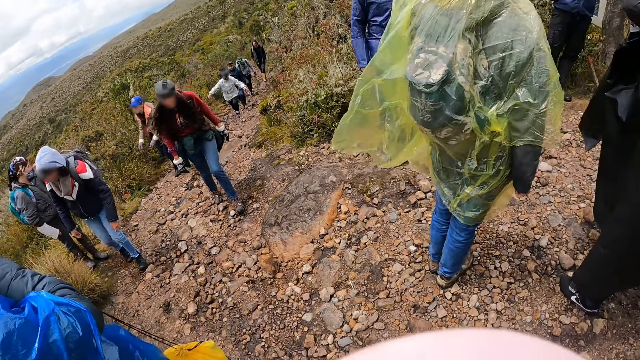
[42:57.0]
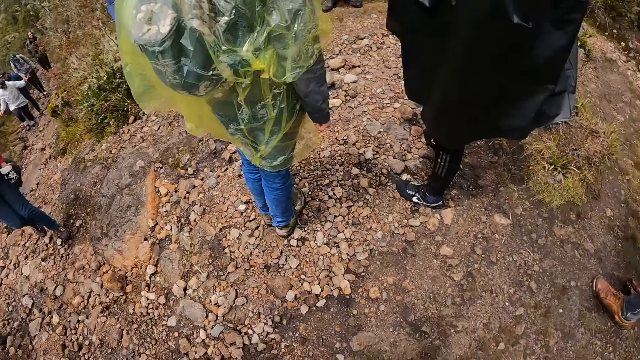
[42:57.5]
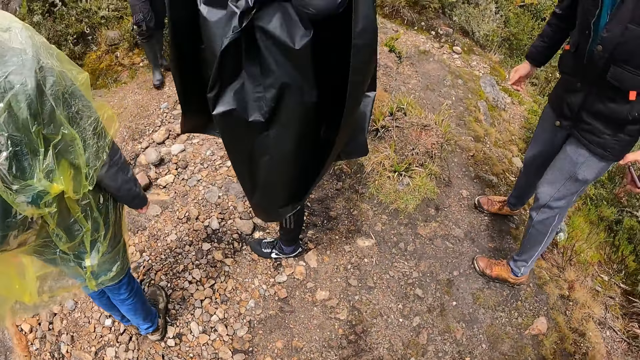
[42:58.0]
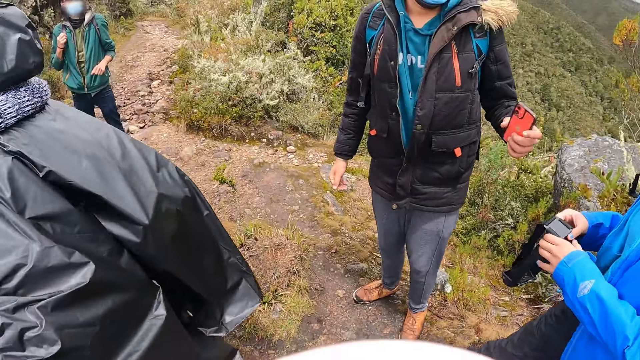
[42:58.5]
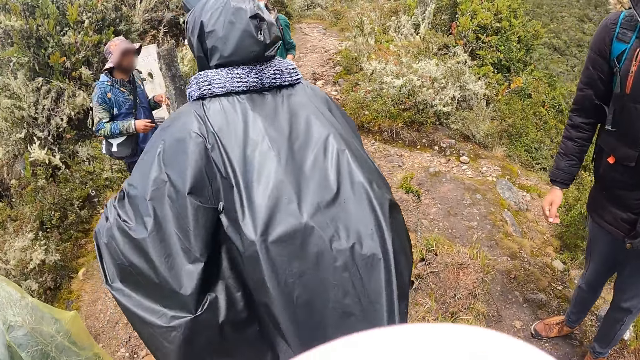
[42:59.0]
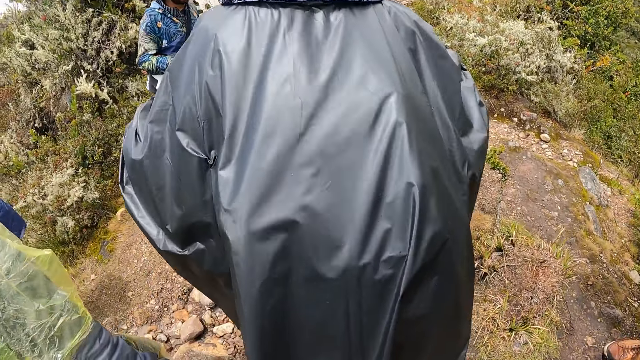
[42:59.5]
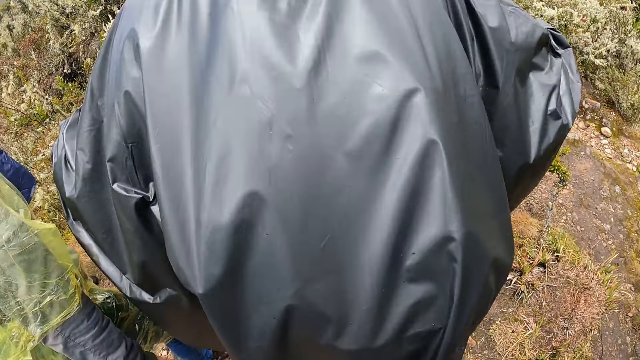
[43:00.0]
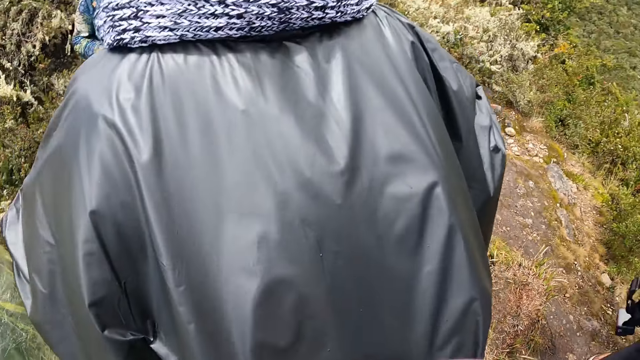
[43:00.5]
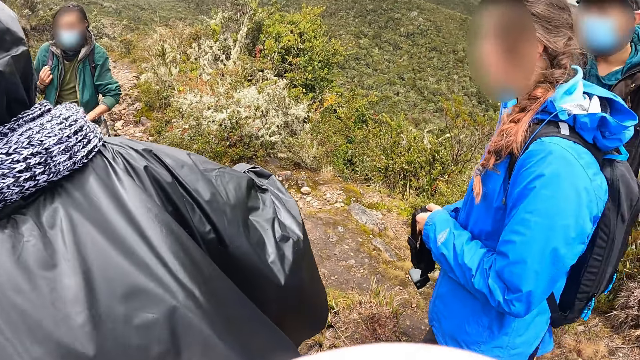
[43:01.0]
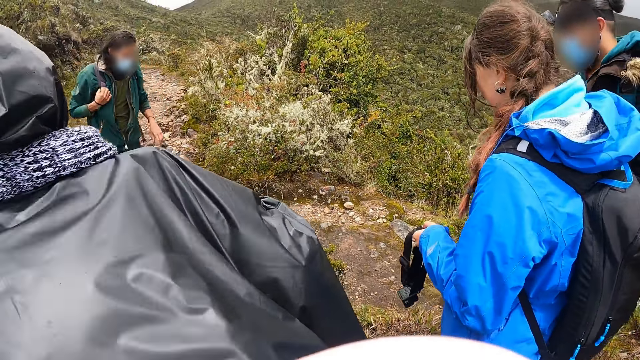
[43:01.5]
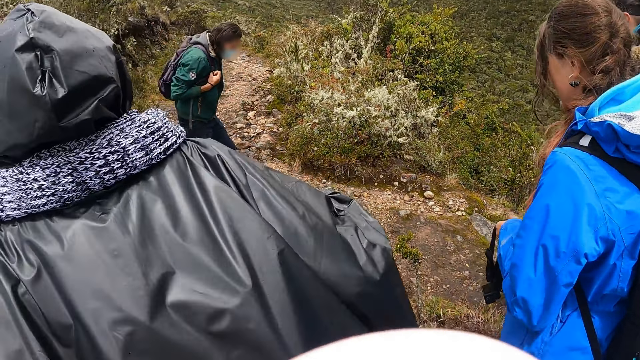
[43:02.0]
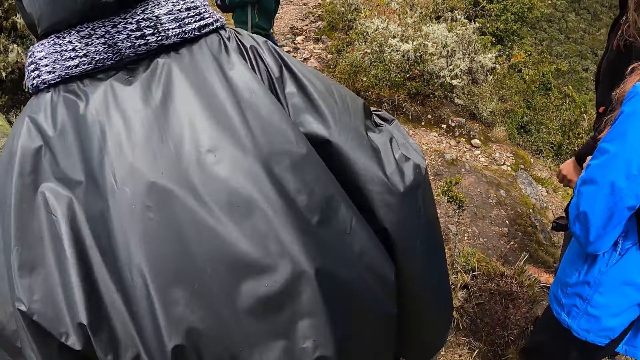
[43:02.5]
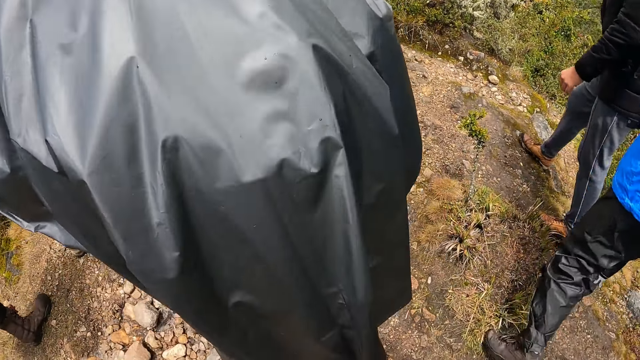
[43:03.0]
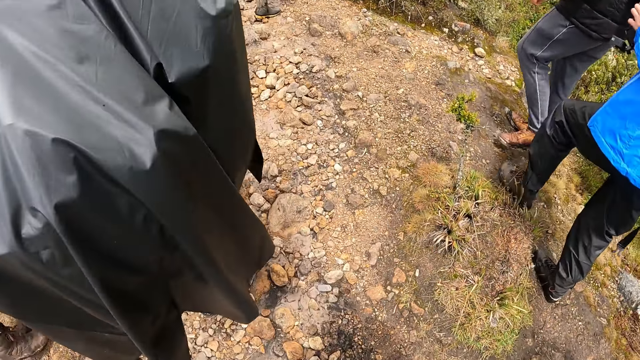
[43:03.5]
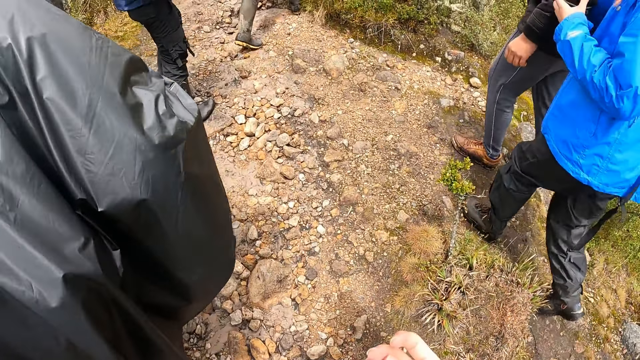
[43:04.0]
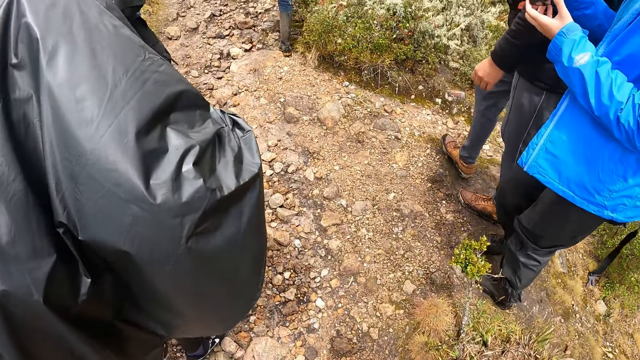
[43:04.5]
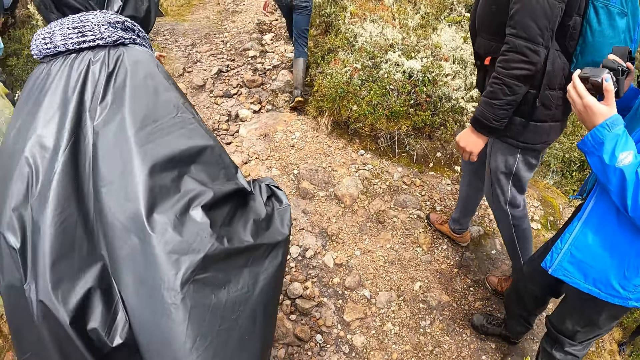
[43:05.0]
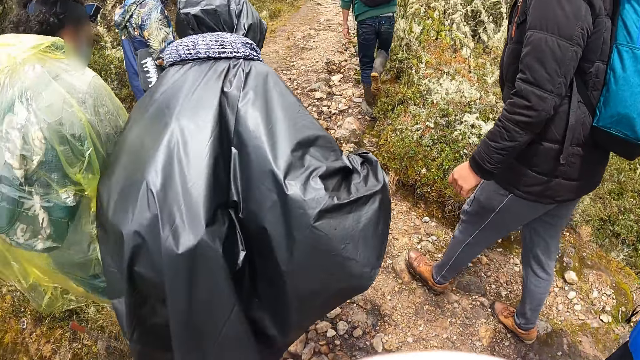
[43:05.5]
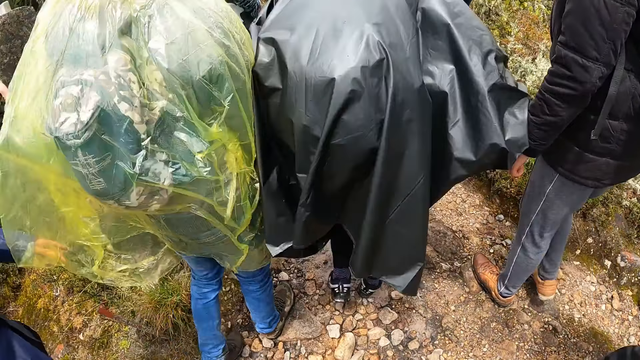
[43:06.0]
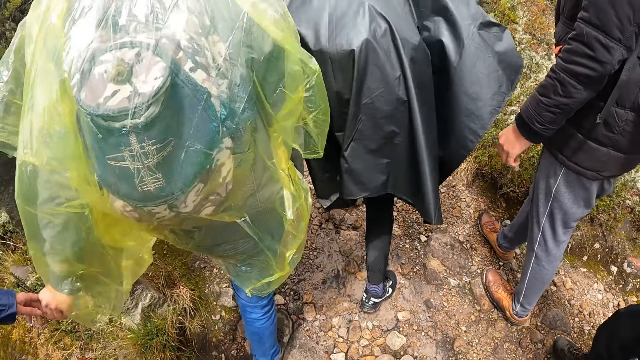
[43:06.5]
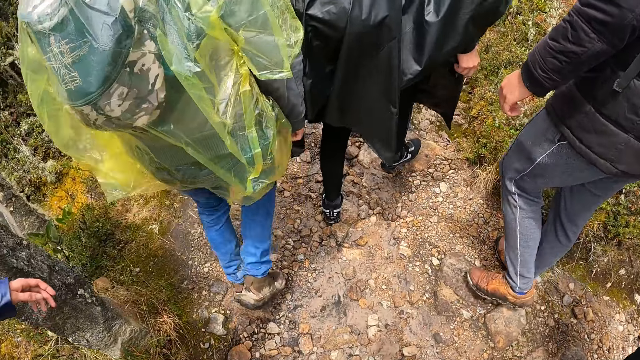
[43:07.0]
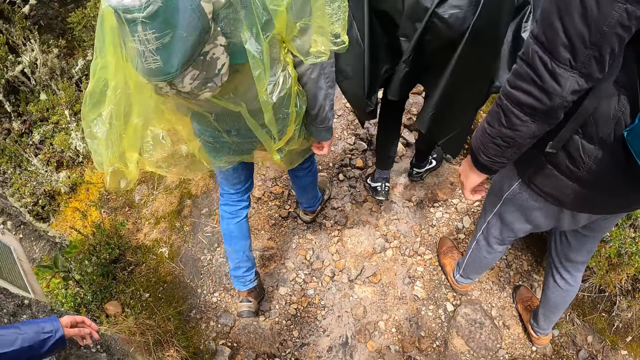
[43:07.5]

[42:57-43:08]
A woman holds a camera with both hands. The camera wearer walks down the mountain alongside a group of people.

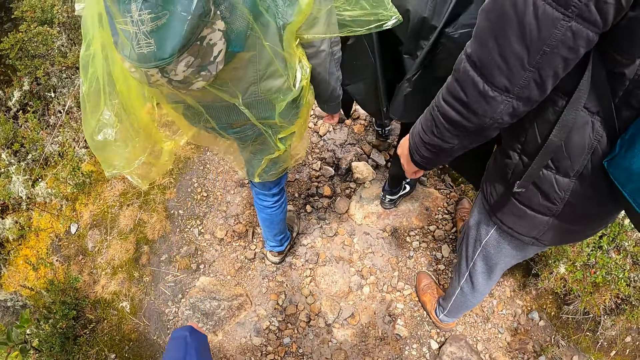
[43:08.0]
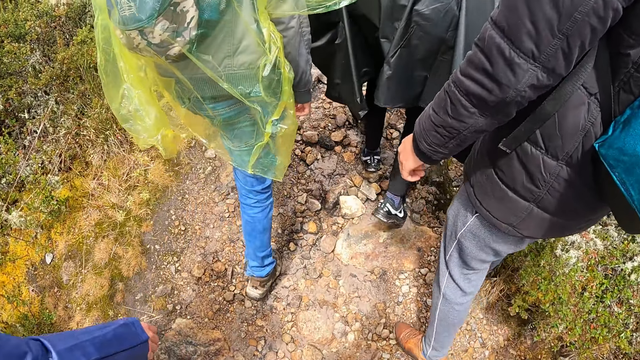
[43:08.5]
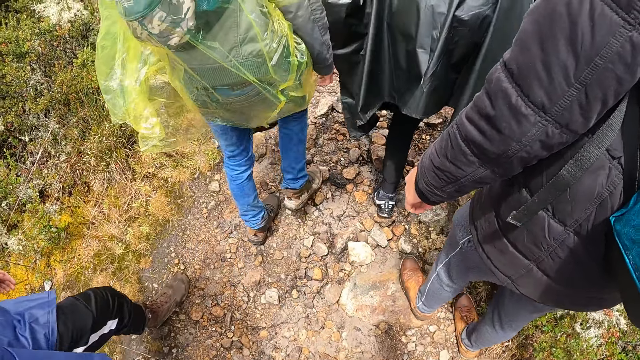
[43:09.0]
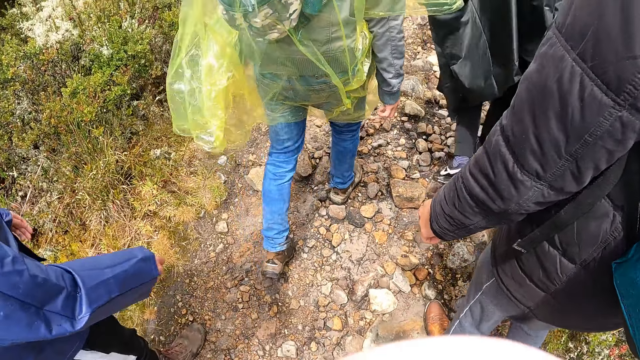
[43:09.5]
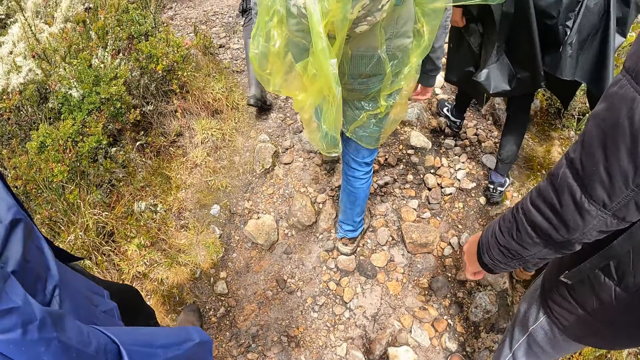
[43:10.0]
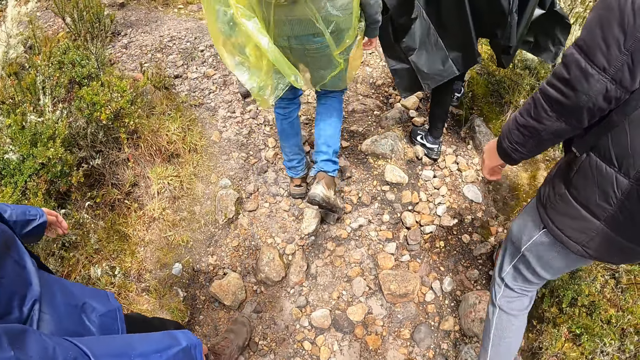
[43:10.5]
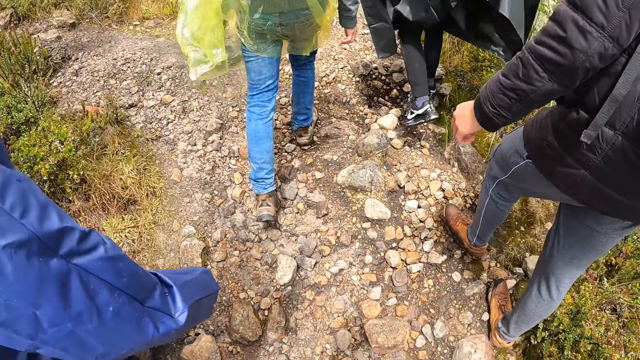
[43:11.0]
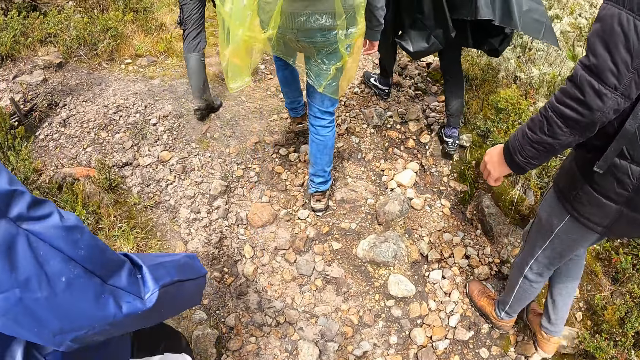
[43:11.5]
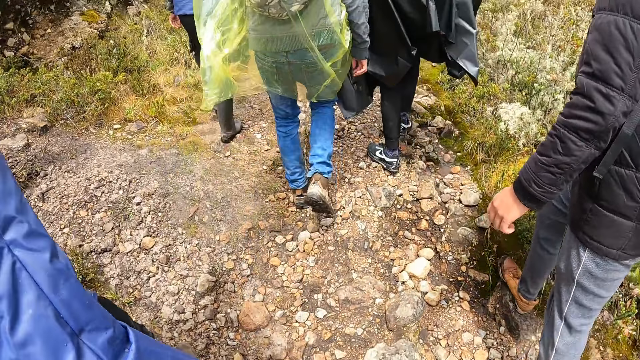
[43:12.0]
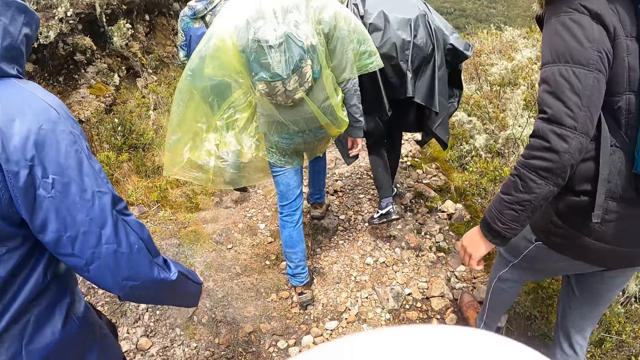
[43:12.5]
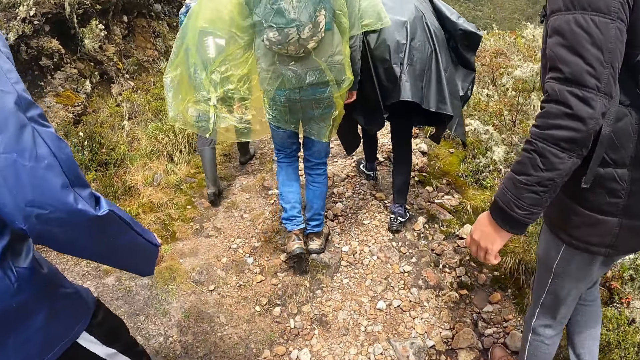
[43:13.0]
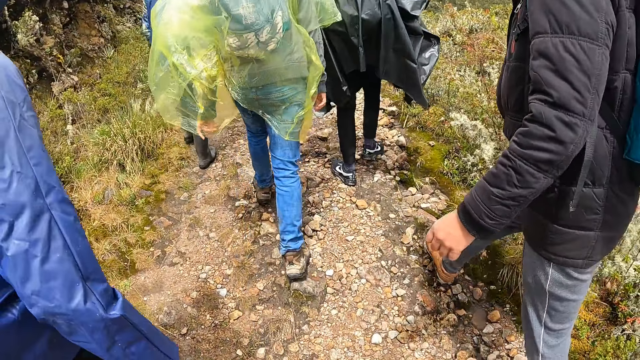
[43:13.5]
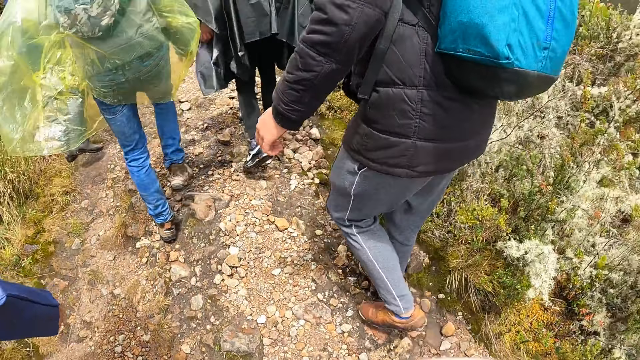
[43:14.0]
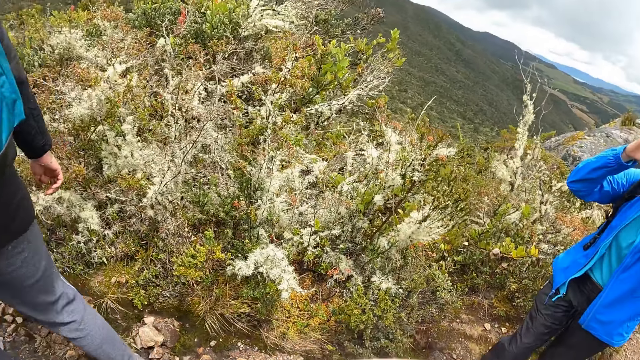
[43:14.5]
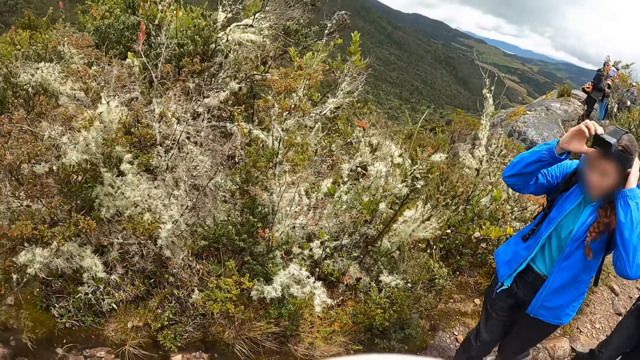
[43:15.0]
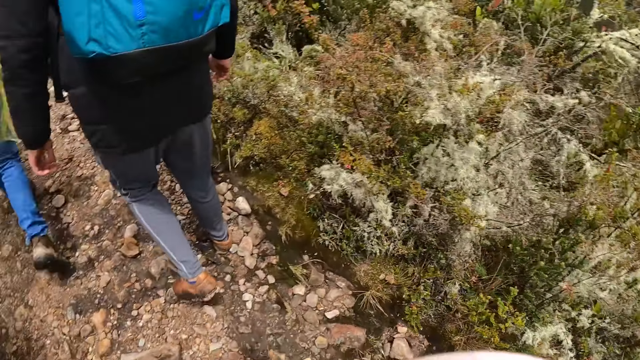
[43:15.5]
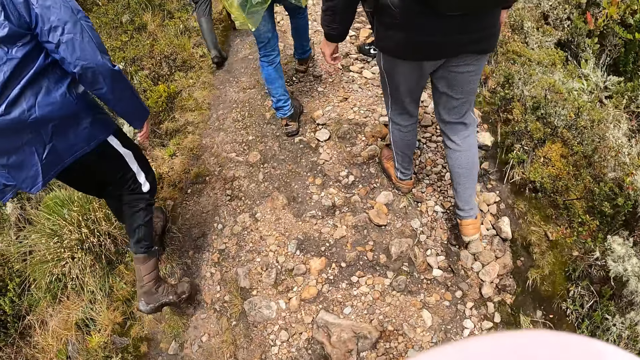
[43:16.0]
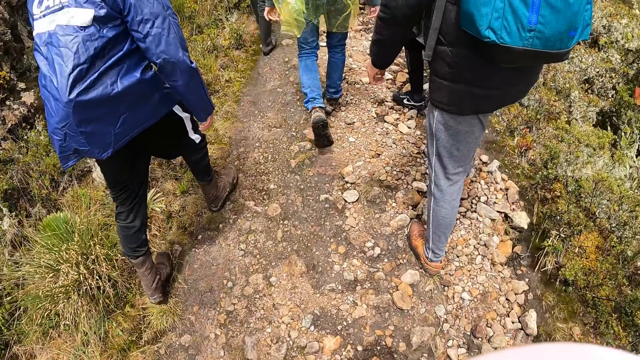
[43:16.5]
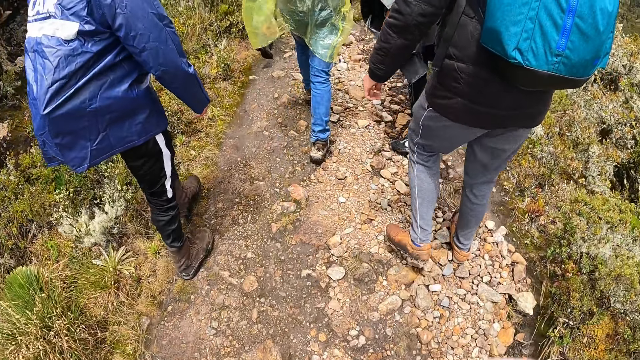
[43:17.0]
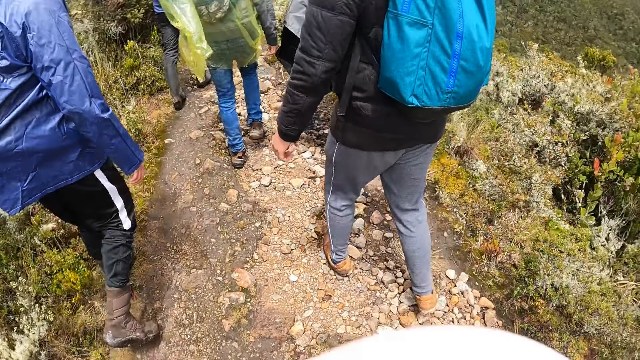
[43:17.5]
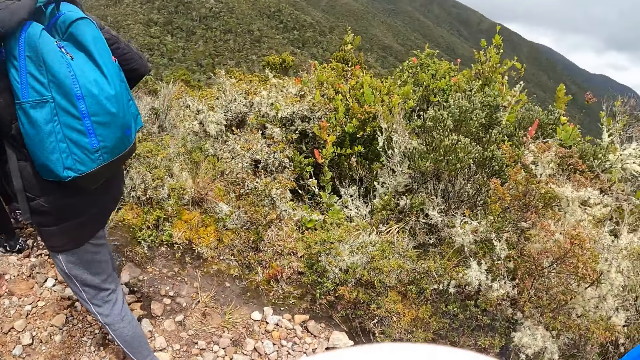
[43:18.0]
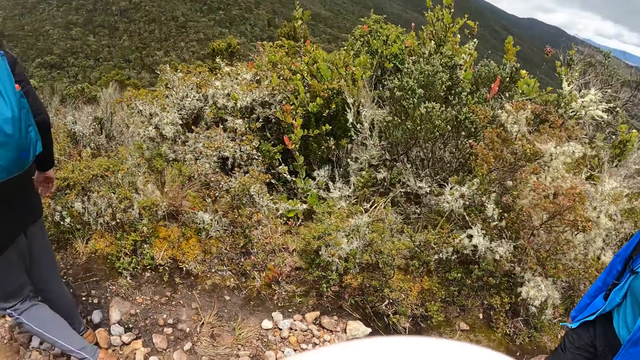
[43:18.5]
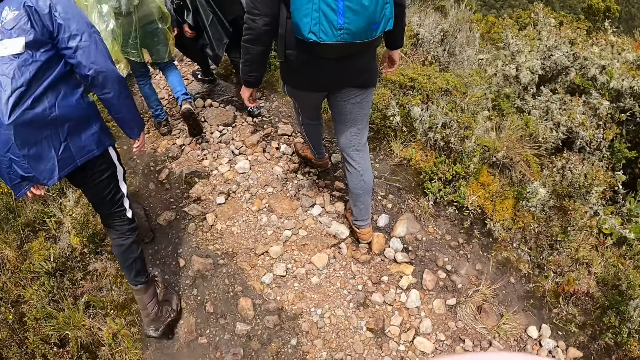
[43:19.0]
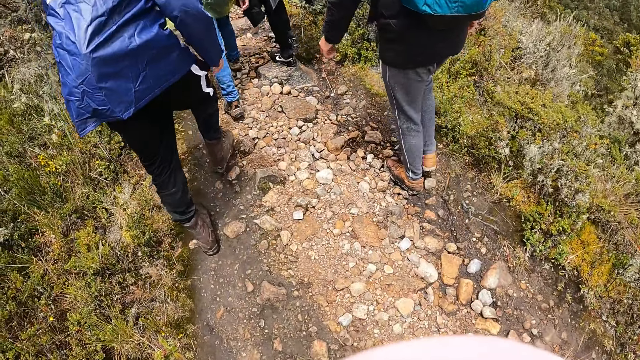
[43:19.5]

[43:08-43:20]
The camera wearer walks on the hills. The woman adjusts the camera on her head with both hands.
